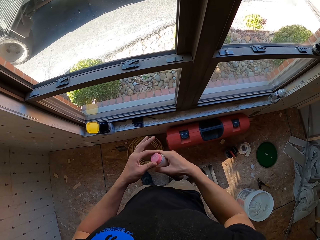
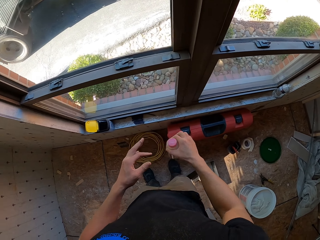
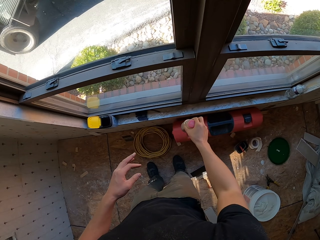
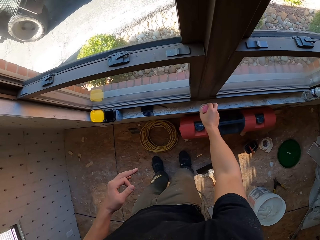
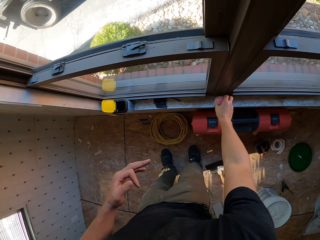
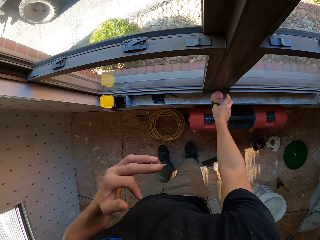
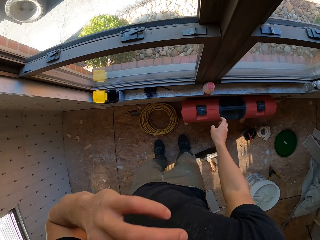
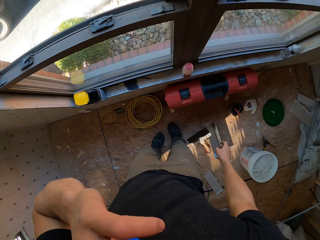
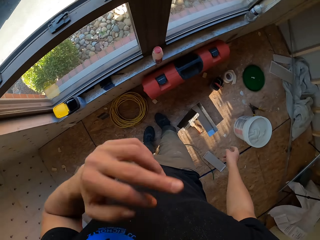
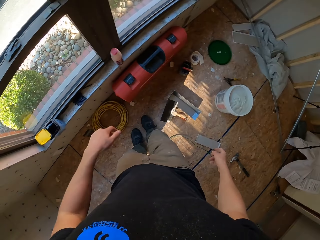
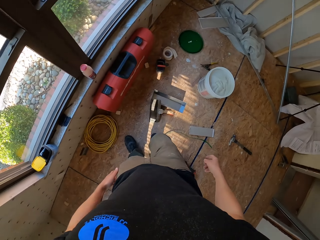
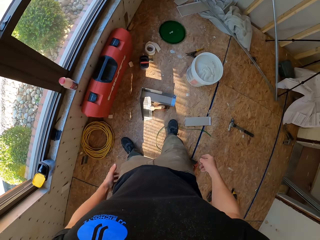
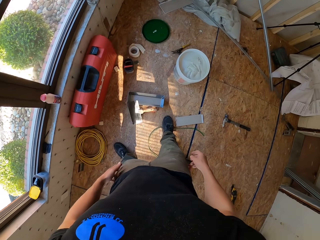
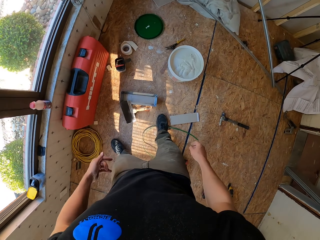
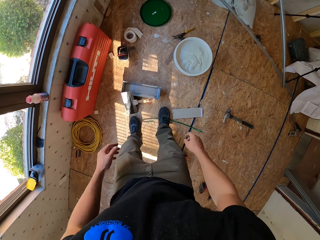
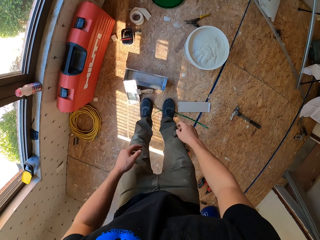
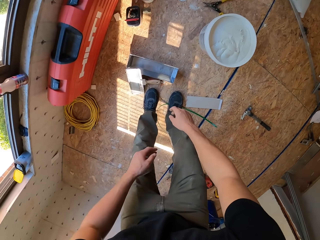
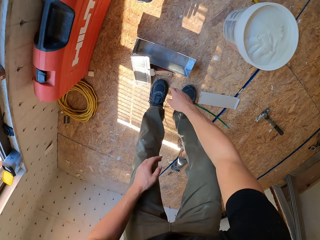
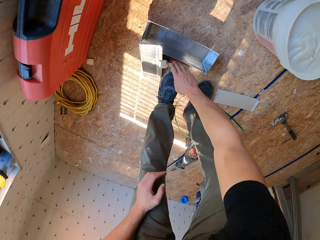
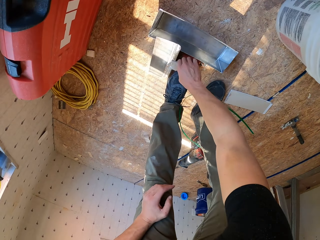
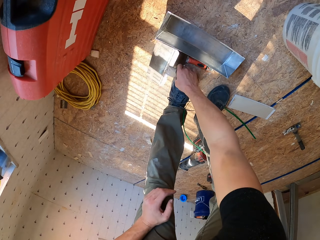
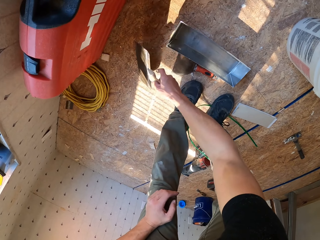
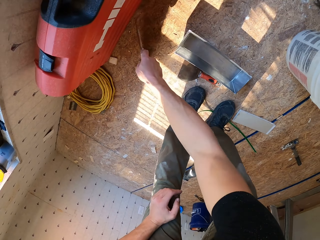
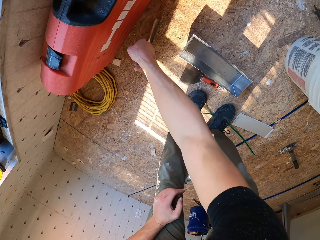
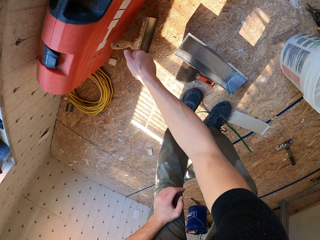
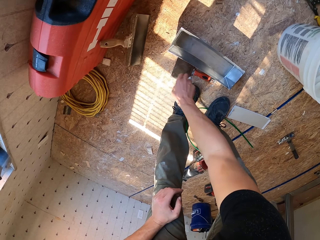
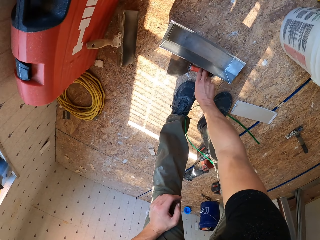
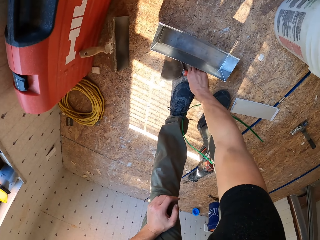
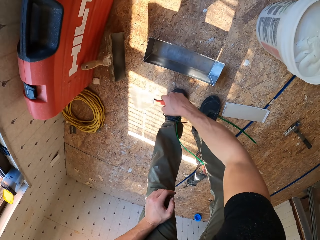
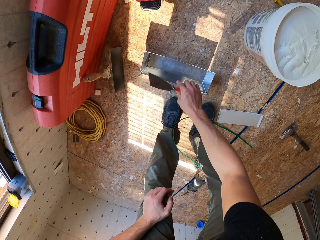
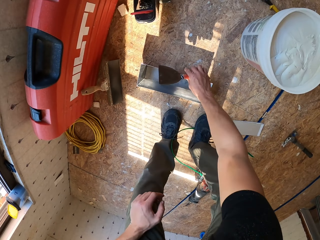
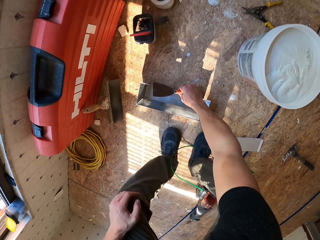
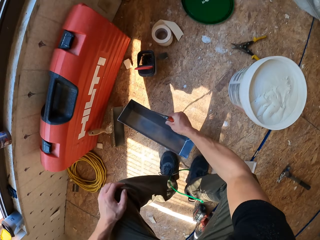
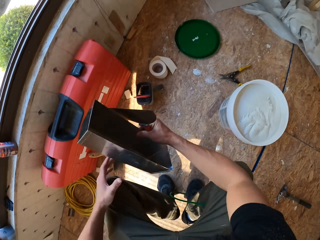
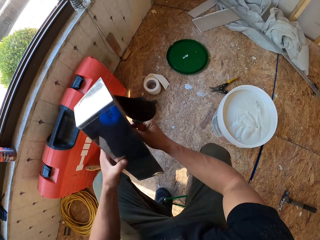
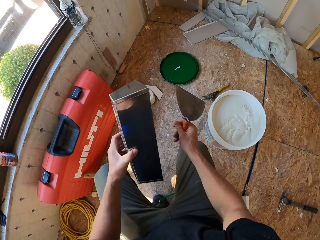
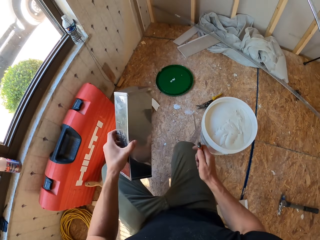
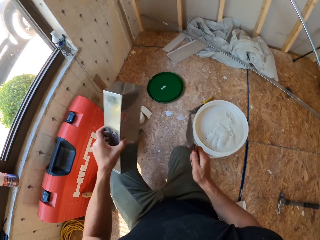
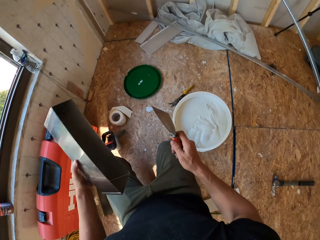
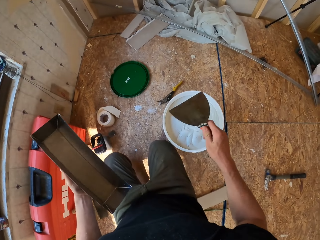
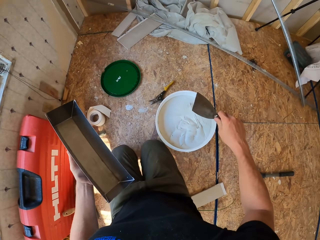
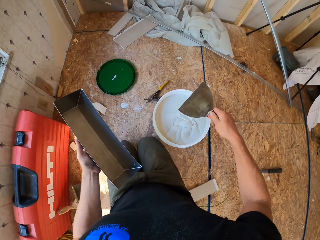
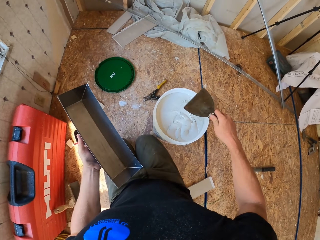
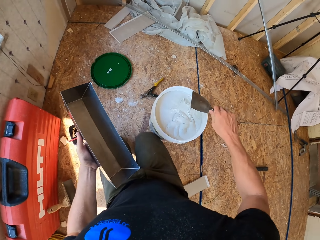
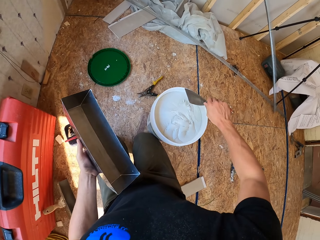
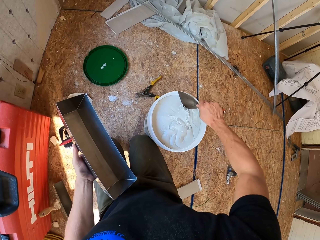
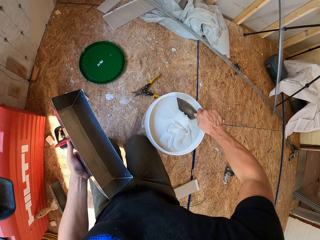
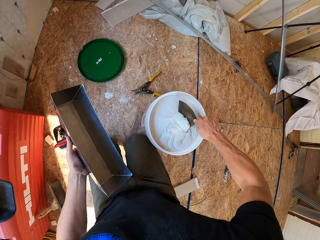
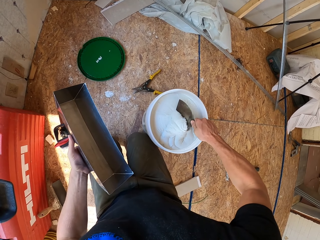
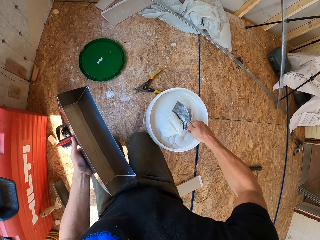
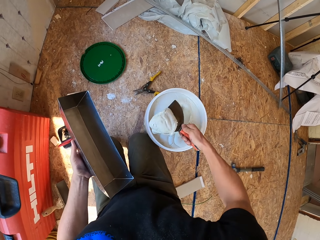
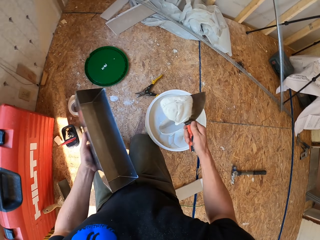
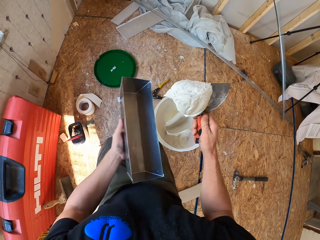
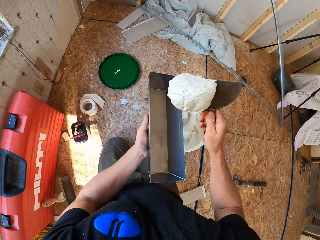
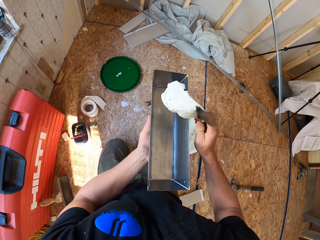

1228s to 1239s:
The camera wearer places the bottle on the window frame. He touches his face and raises his hand. He adjusts a scraper on the floor, picks a brush from the floor, and moves the brush. He picks up a scraper knife for thick paint painting, picks up a metallic tin or tray, and scoops the paint or mortar from the container with the scraper knife.

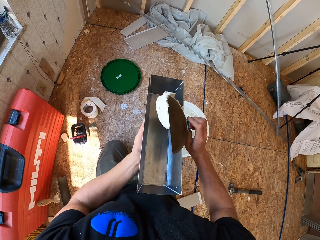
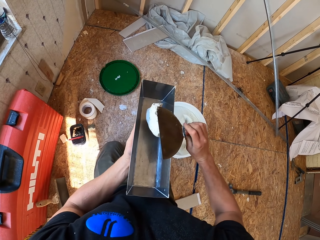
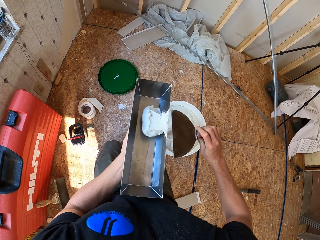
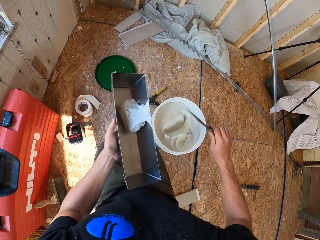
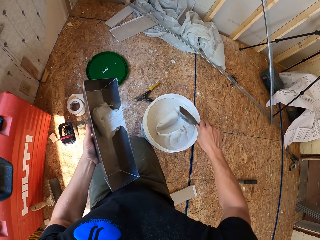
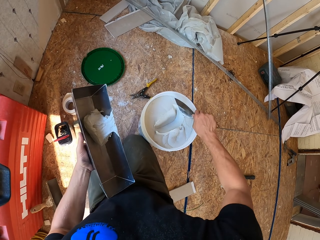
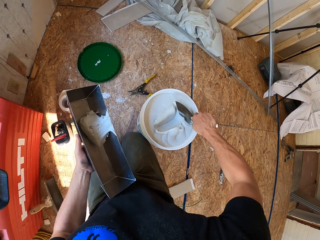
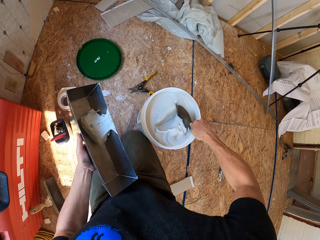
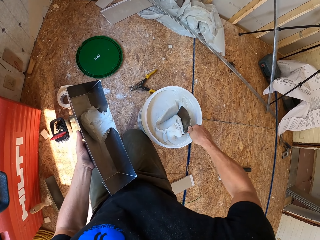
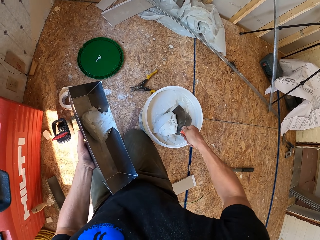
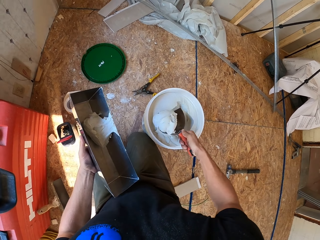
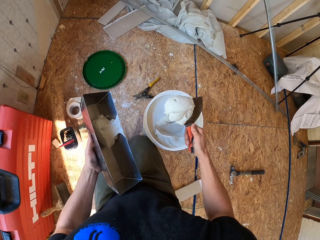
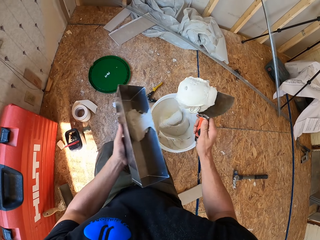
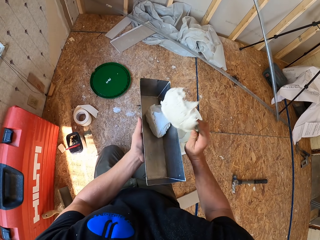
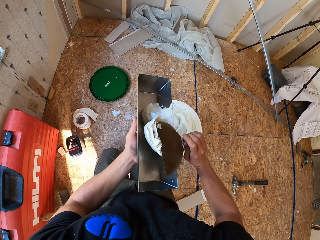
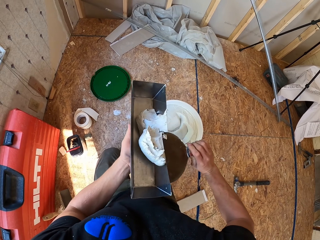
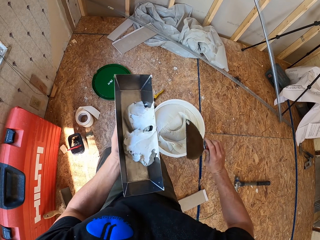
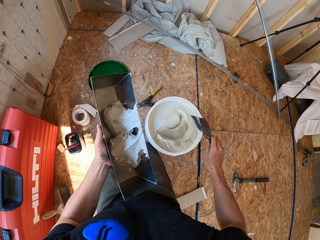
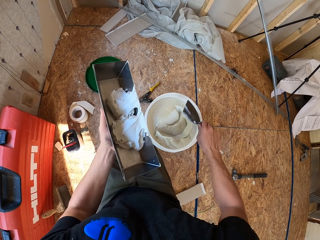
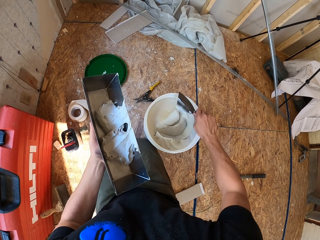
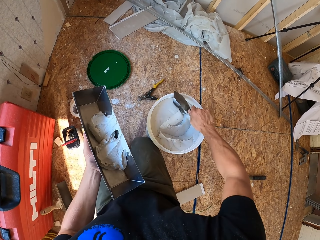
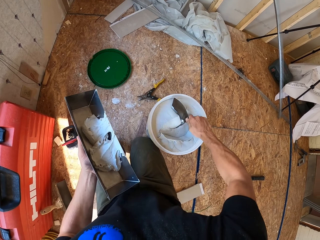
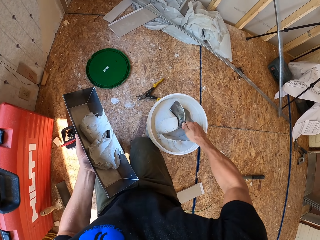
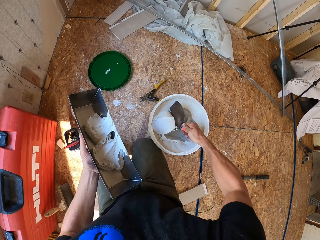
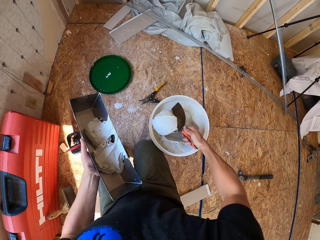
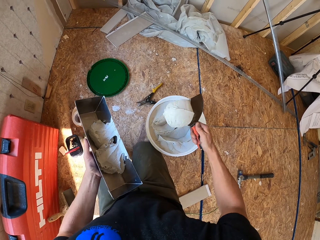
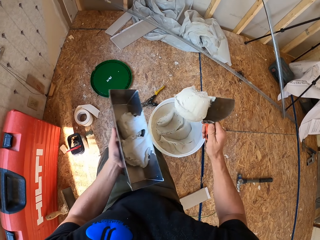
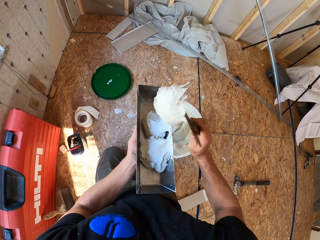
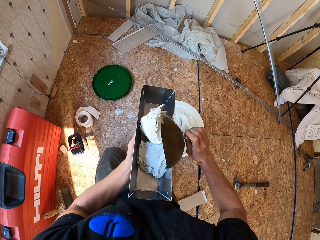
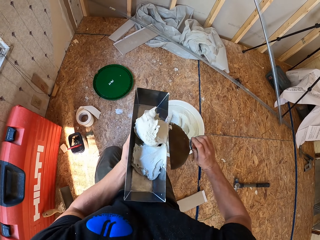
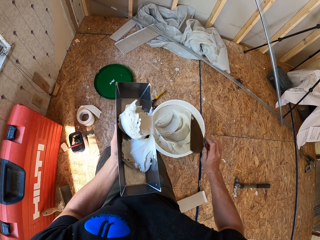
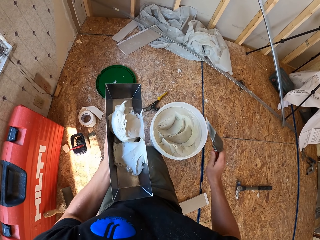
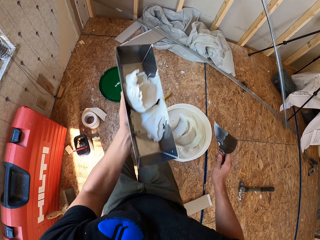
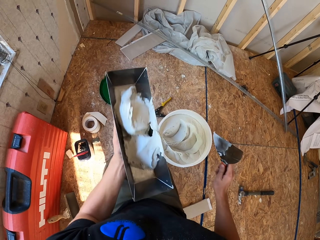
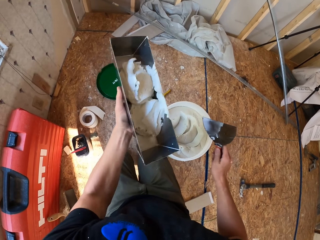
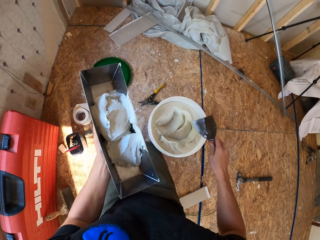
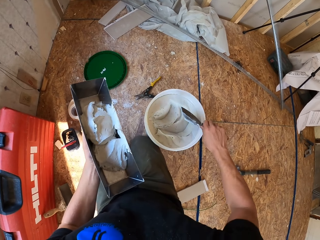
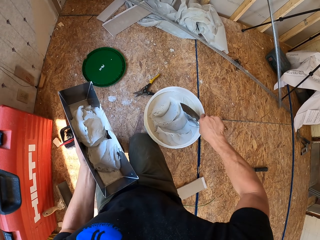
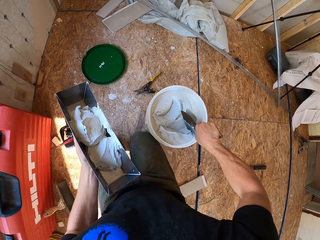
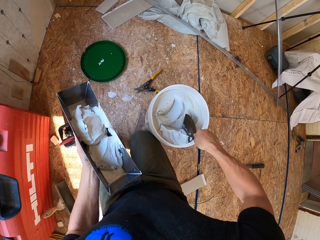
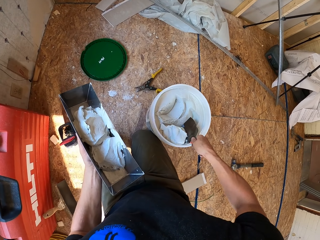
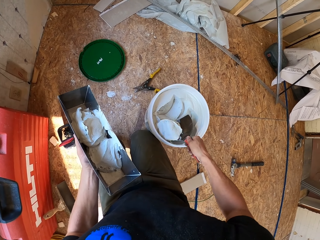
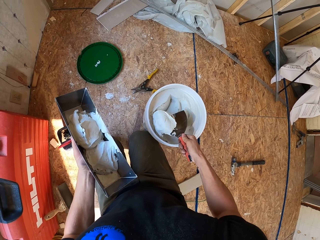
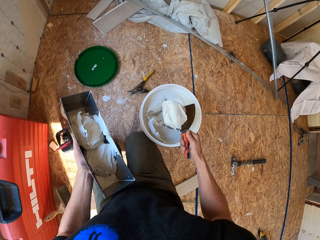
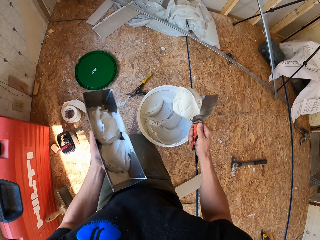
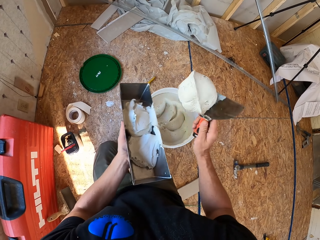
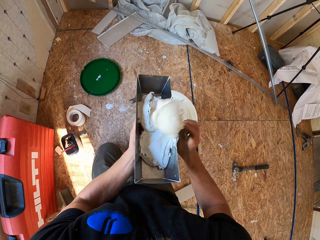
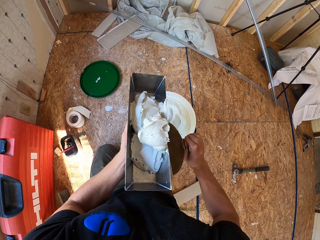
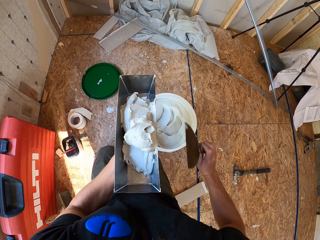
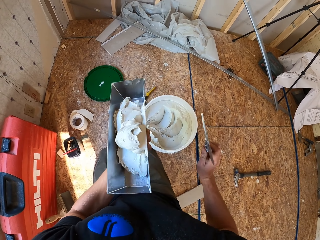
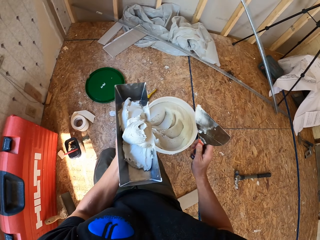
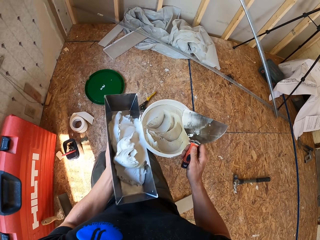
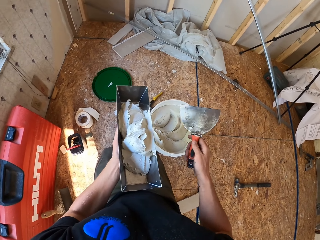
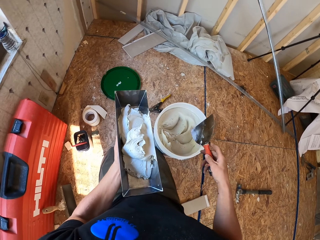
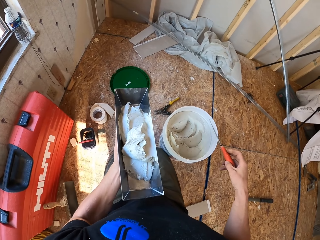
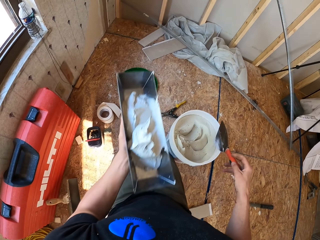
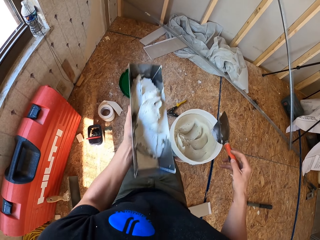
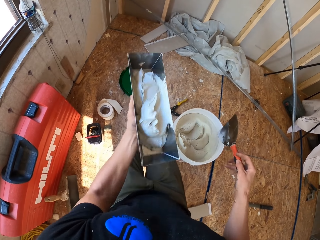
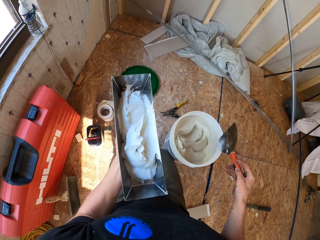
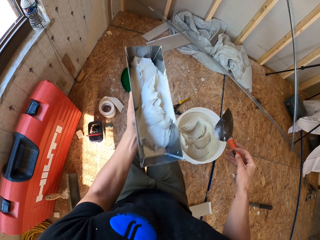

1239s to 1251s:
The camera wearer places the paint on the metallic tin. They scoop the paint from the container with the scraper, place the paint on the metallic tin, scoop the paint from the container with the scraper, and place the paint on the metallic tin. They adjust the mortar in the tray and shake the metallic tin. They scoop the paint from the container with the scraper, place the paint on the metallic tin, and shake the mortar in the tray.
